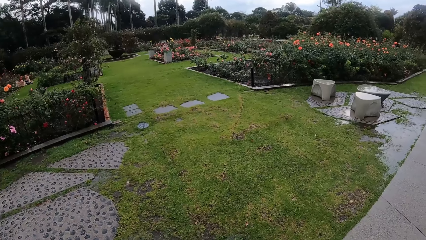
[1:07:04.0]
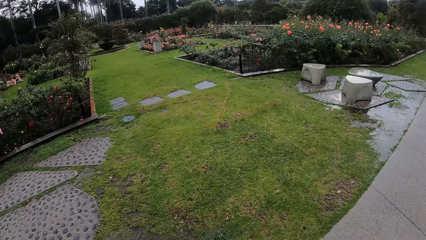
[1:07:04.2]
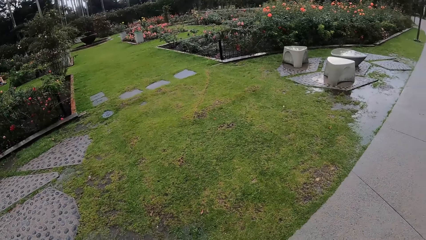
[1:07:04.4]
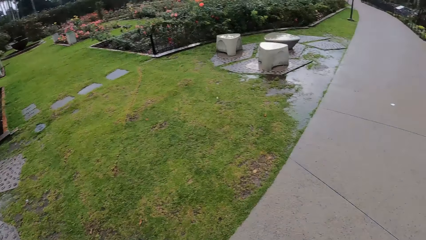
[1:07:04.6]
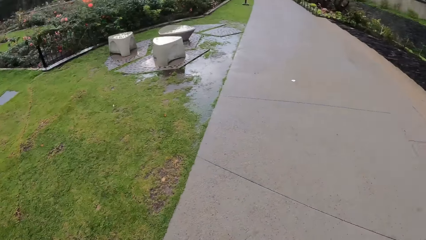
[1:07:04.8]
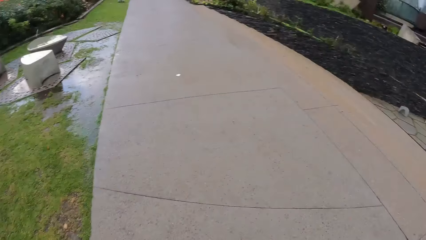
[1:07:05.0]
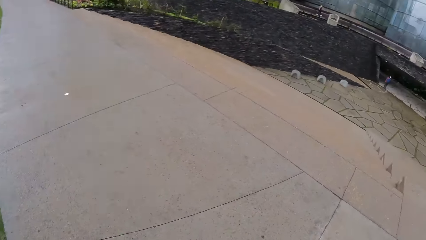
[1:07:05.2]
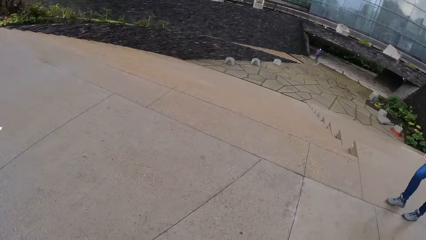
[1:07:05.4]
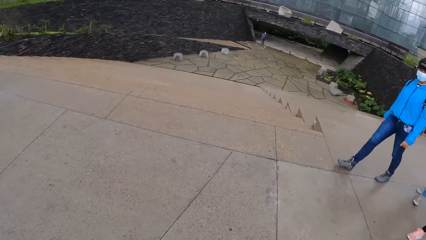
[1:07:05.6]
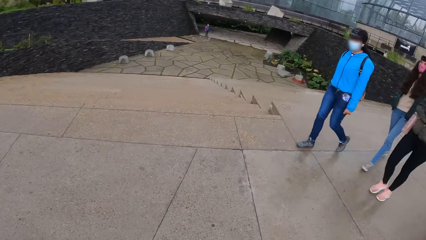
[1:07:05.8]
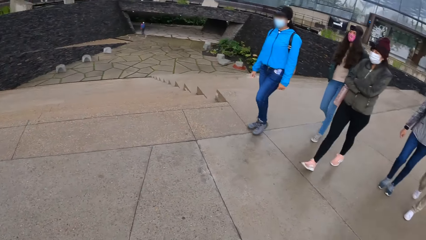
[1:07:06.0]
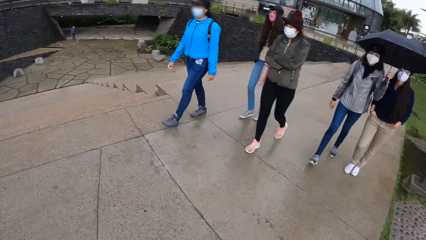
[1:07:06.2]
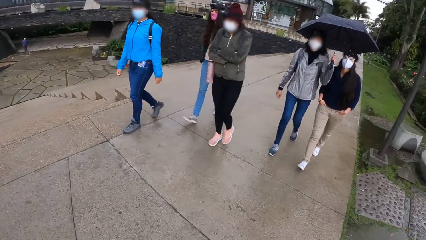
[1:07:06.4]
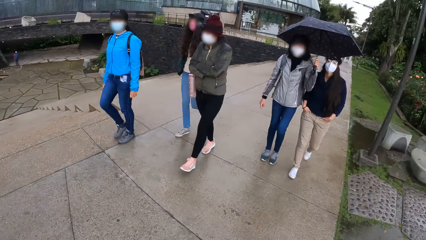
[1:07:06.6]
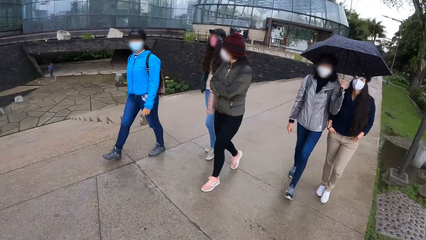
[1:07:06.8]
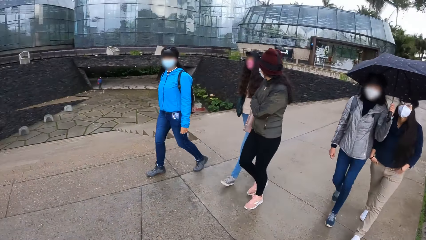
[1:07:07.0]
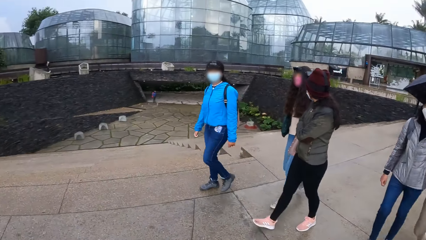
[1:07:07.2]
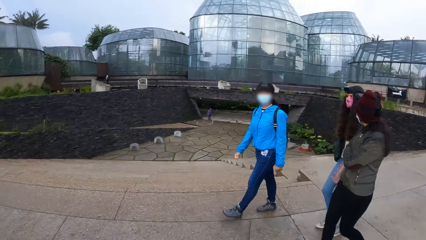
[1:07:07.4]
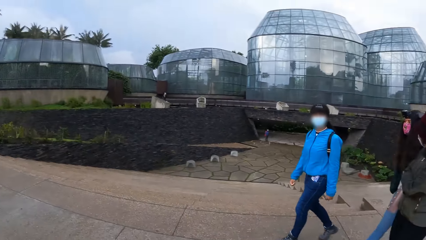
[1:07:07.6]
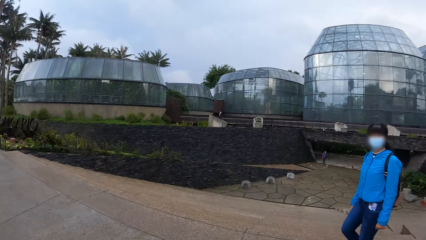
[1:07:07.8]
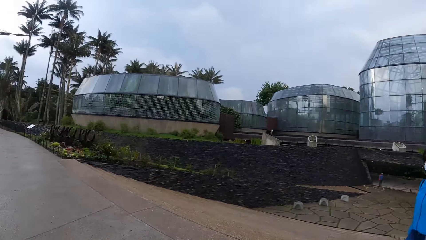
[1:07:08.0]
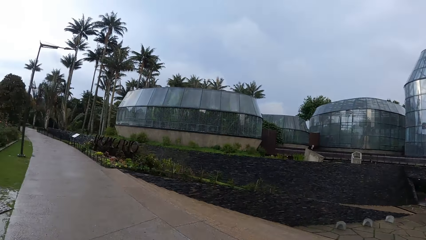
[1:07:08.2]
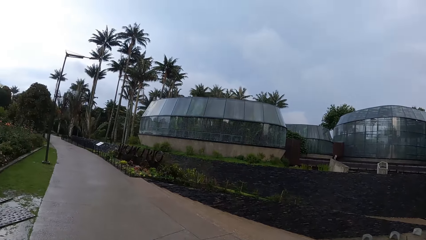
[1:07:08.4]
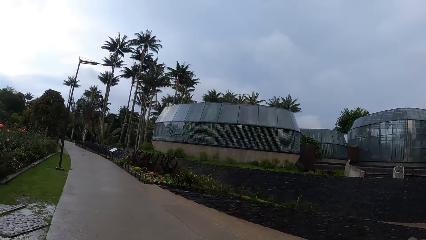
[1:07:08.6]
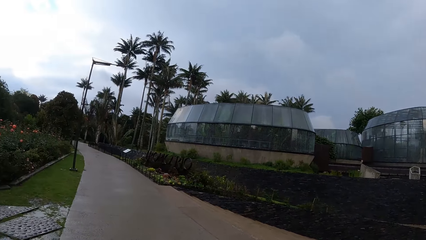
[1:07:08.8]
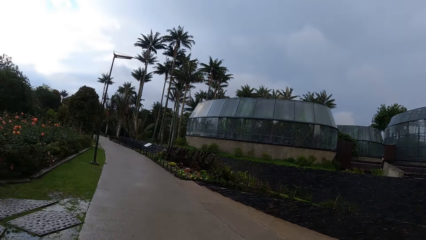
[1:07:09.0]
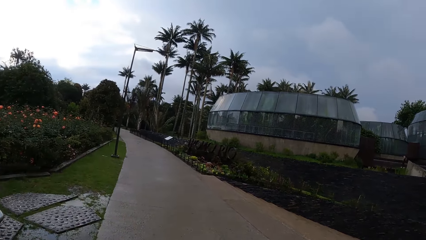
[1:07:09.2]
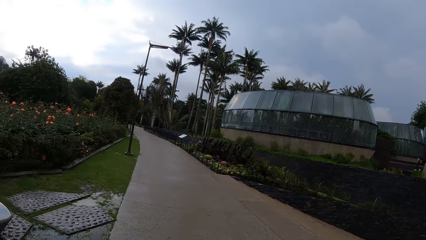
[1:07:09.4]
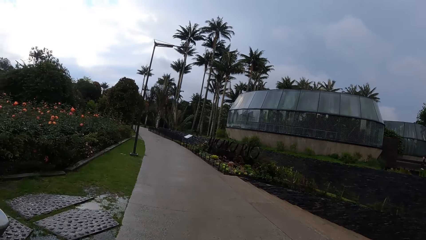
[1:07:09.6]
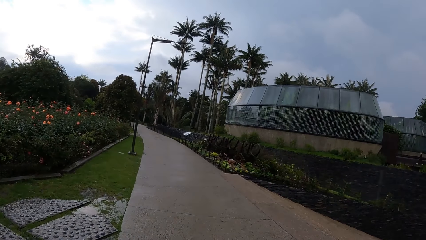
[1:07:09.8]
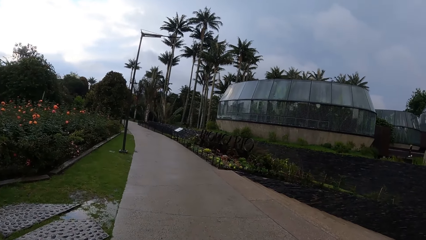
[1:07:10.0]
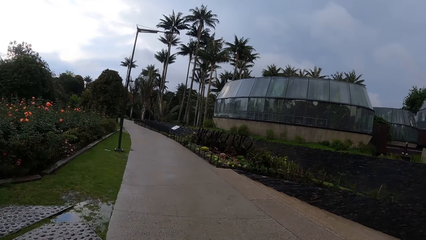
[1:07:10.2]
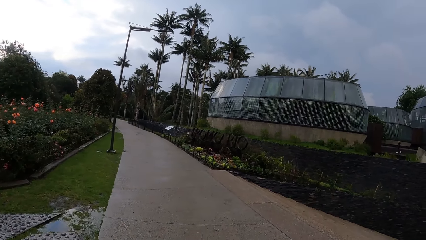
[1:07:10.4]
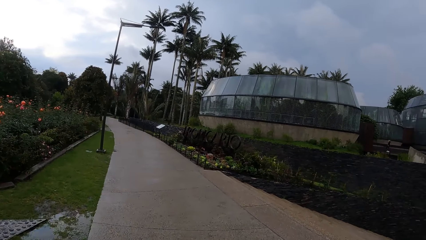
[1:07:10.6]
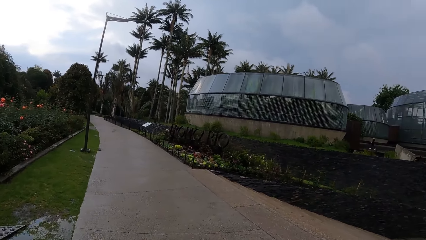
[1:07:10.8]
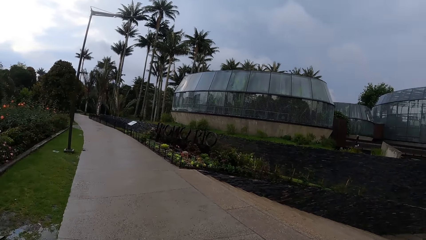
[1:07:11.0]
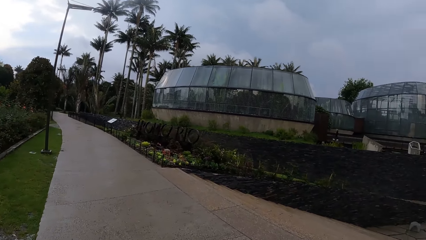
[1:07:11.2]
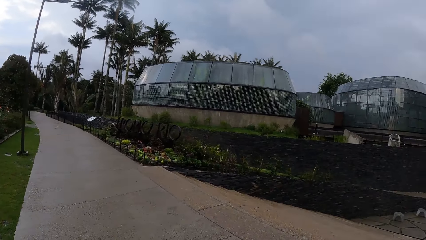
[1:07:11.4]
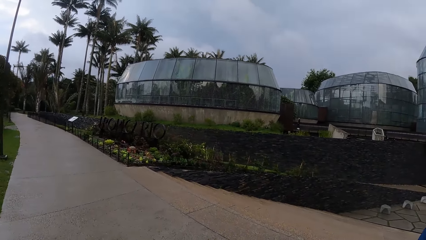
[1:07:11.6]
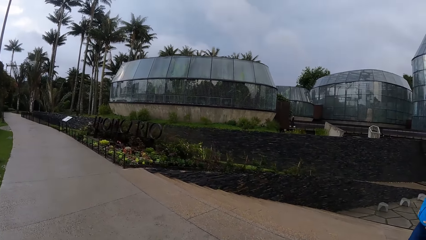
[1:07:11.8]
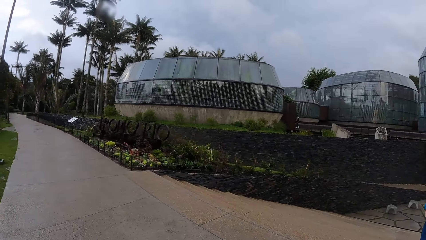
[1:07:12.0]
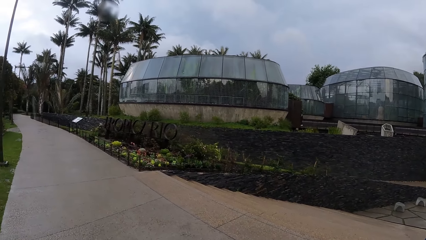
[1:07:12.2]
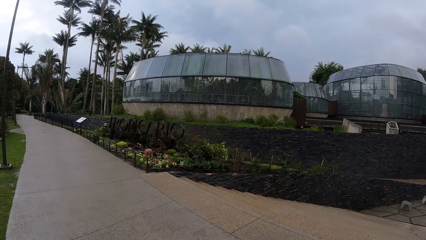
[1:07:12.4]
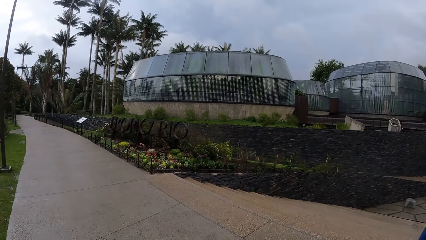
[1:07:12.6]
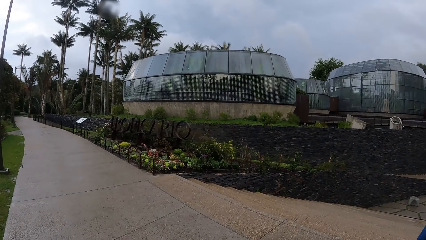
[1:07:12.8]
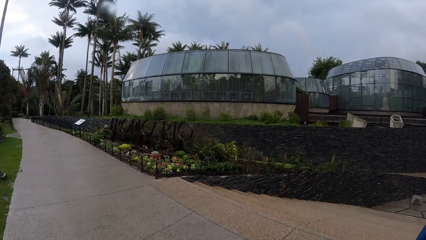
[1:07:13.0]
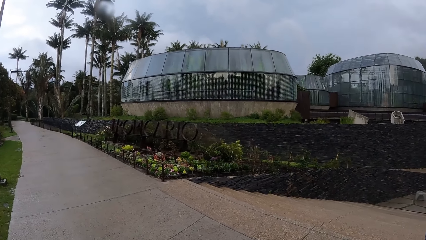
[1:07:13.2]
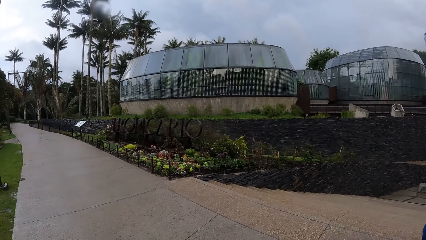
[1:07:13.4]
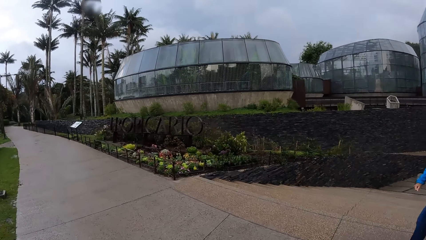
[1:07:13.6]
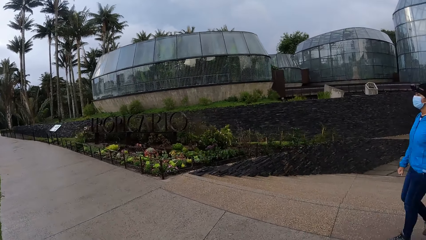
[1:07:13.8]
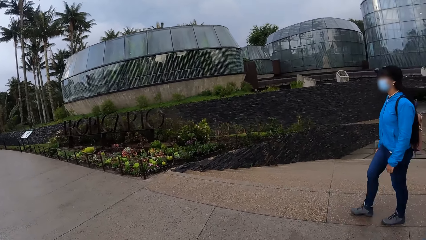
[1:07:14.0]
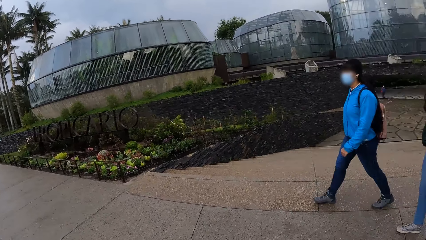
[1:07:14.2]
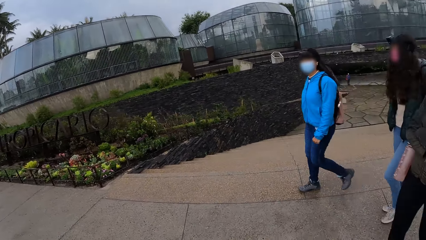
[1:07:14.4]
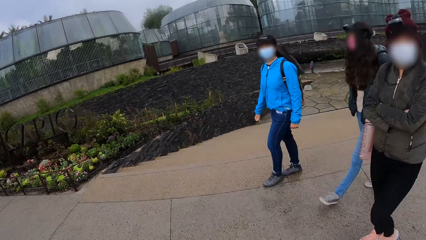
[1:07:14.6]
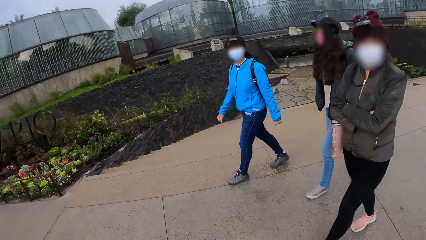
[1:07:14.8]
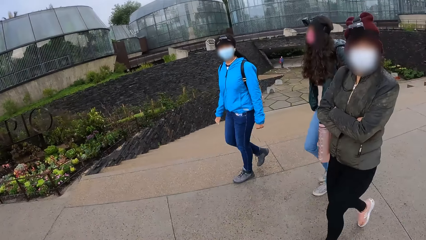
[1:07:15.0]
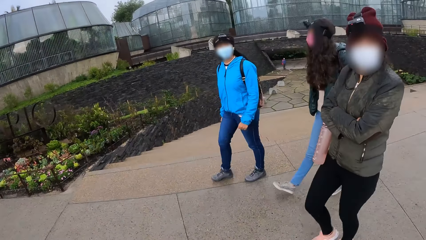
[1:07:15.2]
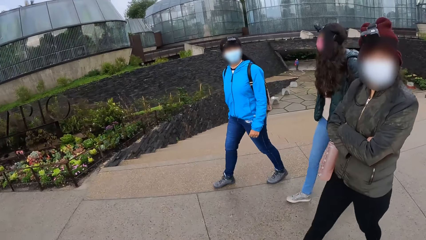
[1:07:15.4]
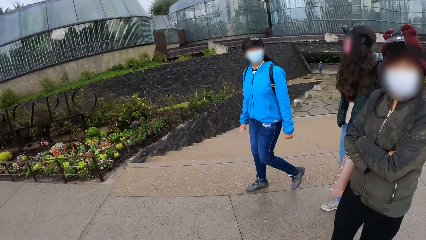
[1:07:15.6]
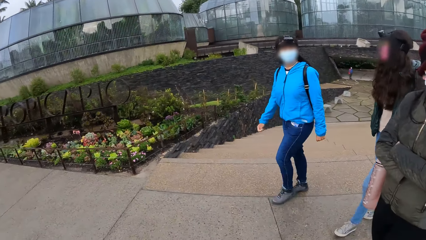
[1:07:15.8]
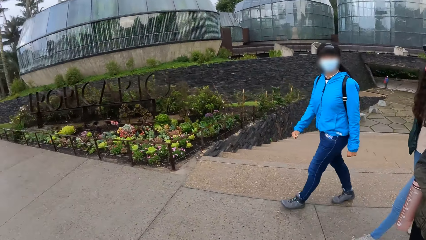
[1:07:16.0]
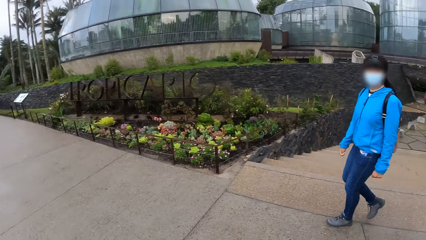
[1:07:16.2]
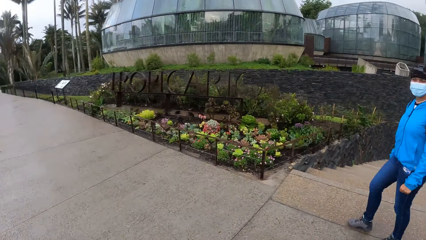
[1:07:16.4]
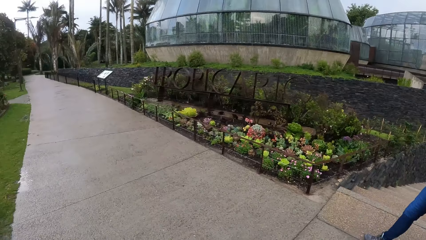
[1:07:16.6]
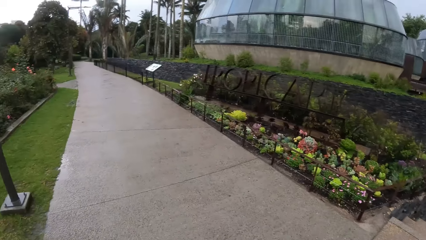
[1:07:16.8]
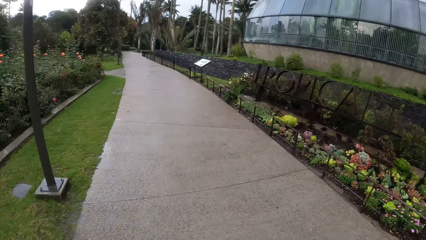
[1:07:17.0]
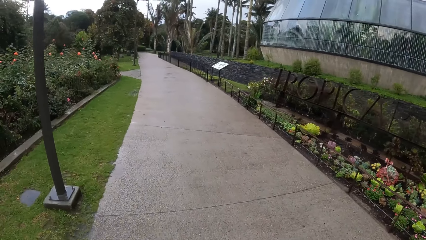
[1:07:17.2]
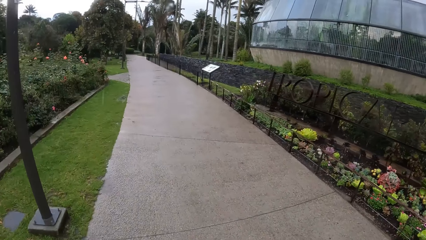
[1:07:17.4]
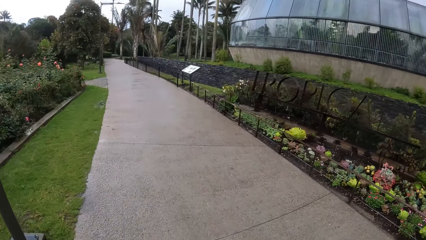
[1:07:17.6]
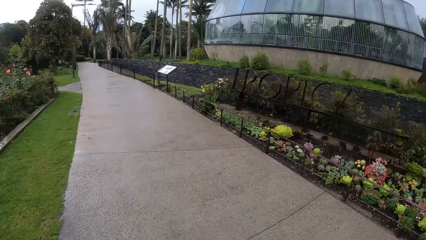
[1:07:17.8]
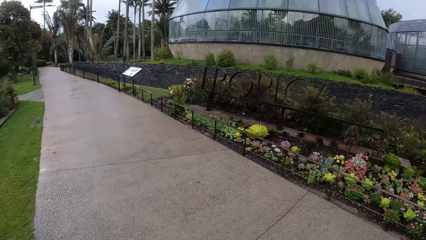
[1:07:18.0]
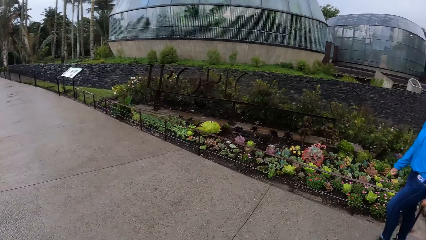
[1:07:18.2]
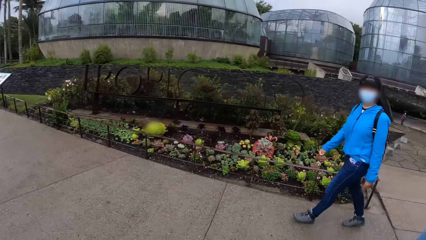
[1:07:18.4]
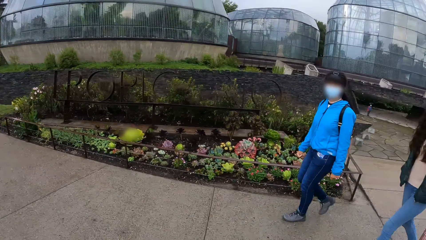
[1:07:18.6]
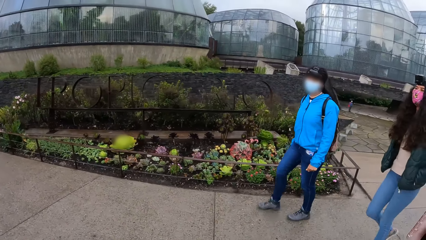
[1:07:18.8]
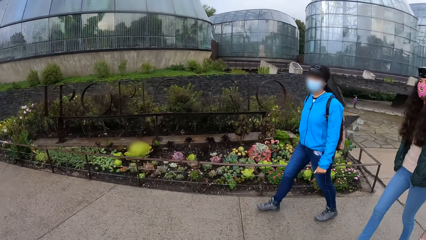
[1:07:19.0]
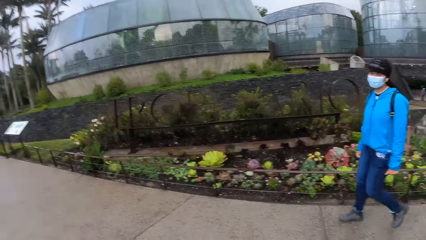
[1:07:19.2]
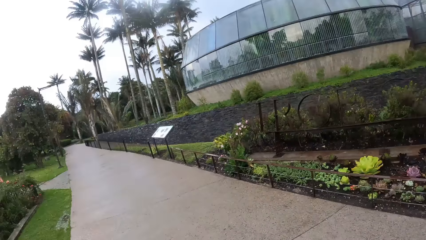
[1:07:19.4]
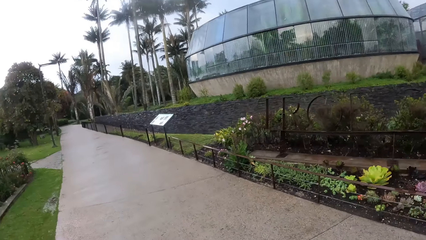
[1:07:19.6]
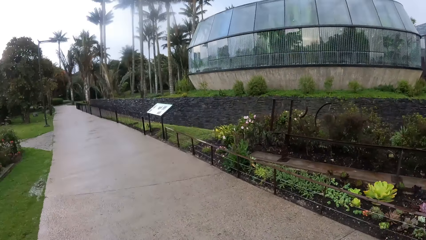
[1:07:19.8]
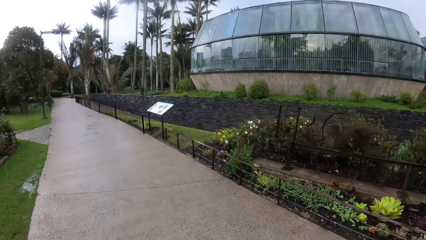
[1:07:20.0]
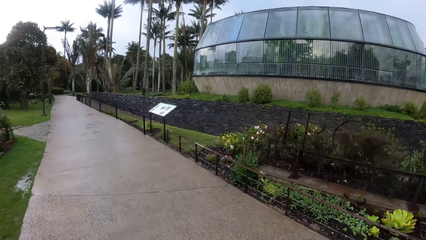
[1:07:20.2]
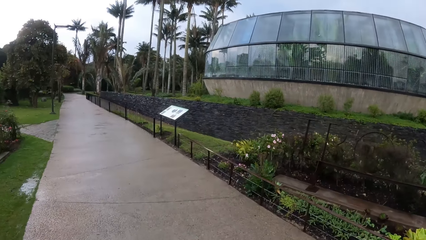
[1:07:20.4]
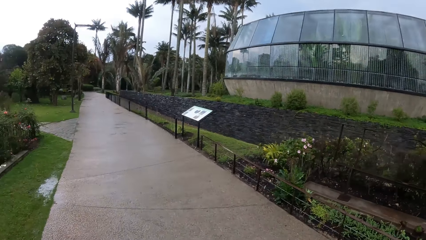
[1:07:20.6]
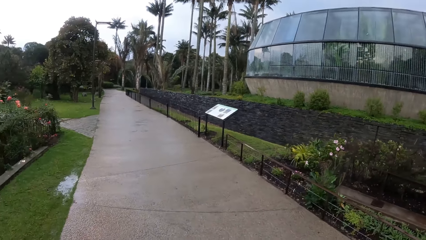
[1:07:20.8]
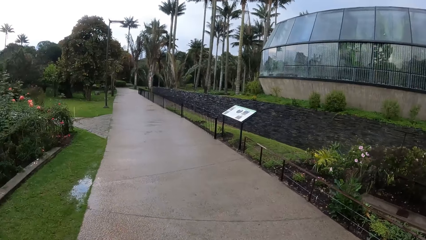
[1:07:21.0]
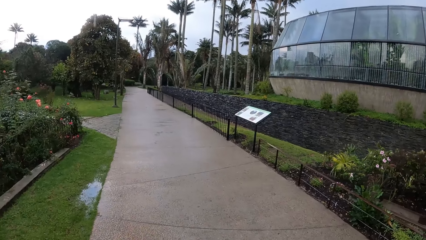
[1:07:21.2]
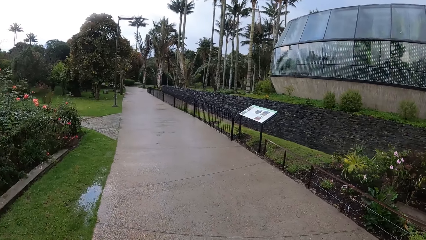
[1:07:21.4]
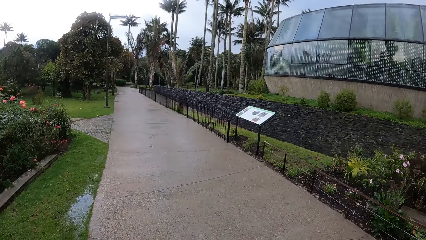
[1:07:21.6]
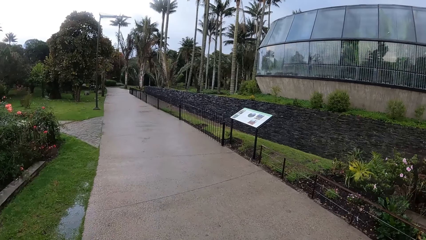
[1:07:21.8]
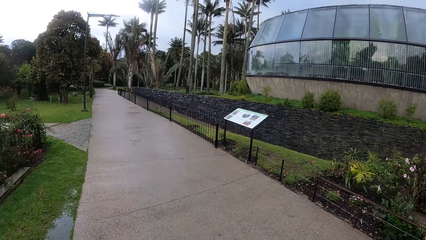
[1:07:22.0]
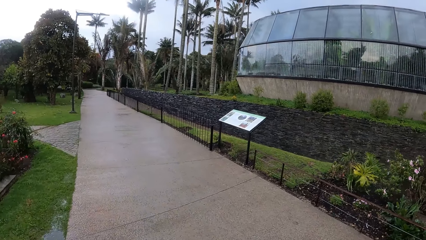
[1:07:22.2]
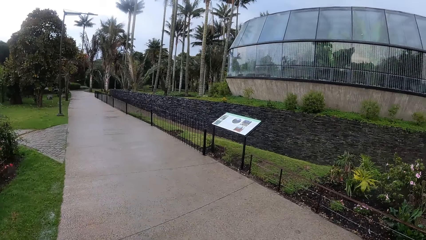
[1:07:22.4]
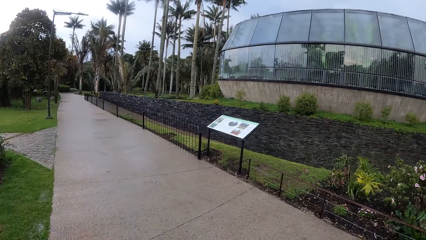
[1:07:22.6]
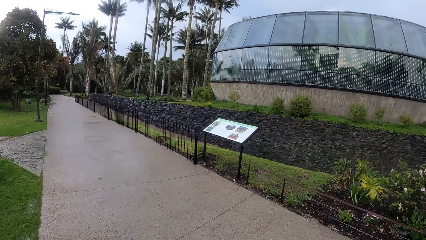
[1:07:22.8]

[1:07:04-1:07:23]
A woman, a second woman, a third woman, a fourth woman and a fifth woman move around. The camera wearer walks around. They look at the first woman, the third woman and the fourth woman. They look around. The first woman and the fourth woman move around. The camera wearer moves around.
